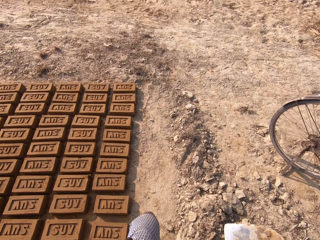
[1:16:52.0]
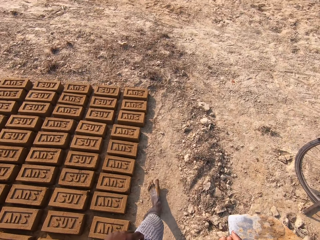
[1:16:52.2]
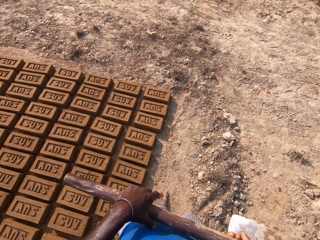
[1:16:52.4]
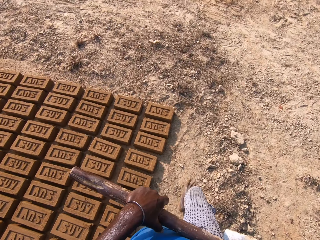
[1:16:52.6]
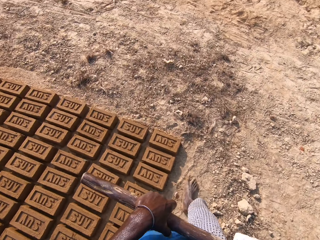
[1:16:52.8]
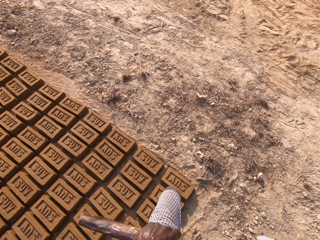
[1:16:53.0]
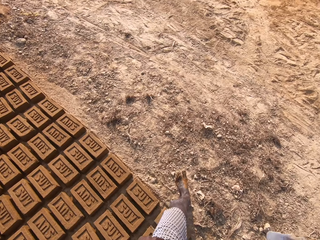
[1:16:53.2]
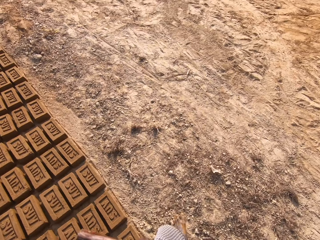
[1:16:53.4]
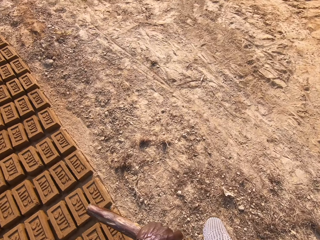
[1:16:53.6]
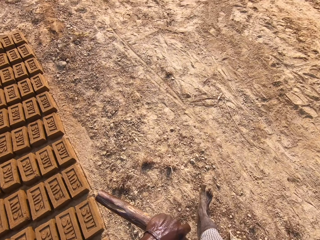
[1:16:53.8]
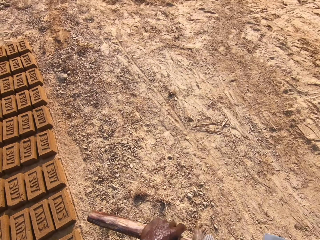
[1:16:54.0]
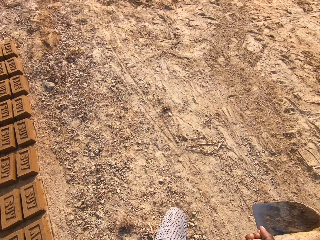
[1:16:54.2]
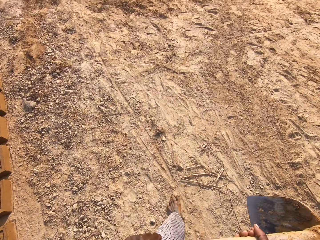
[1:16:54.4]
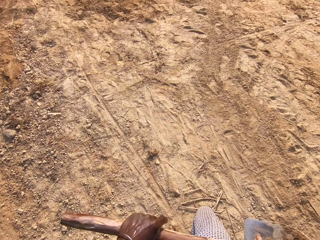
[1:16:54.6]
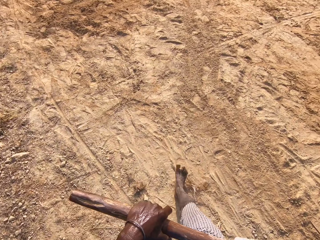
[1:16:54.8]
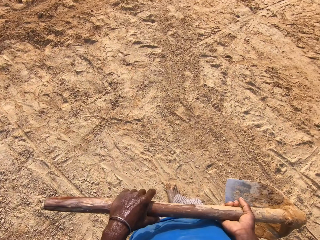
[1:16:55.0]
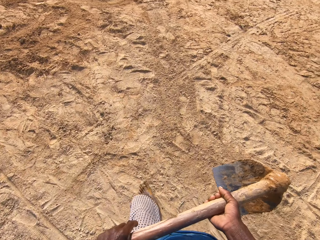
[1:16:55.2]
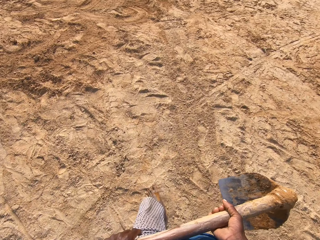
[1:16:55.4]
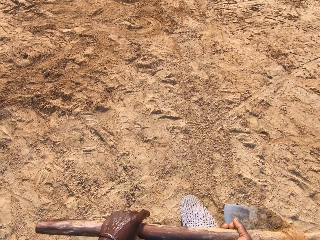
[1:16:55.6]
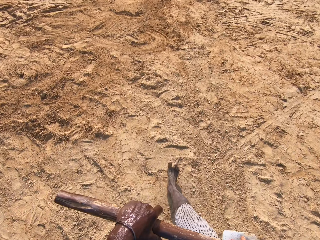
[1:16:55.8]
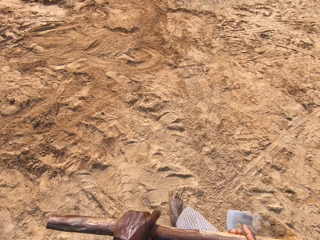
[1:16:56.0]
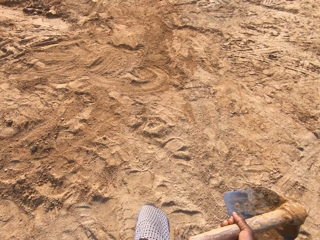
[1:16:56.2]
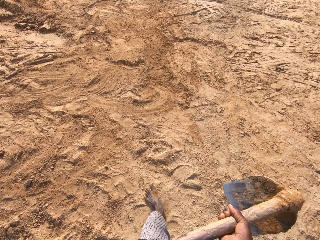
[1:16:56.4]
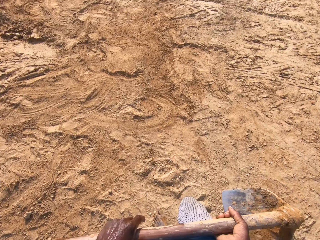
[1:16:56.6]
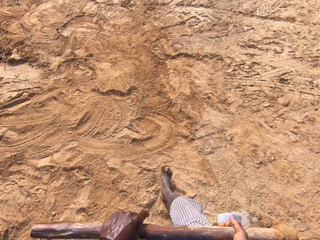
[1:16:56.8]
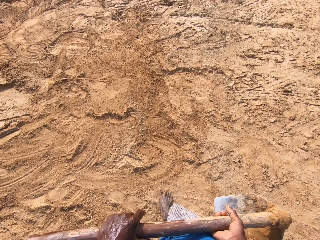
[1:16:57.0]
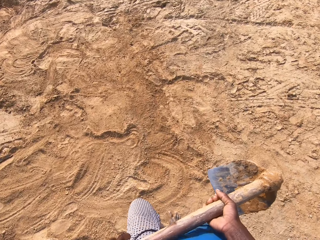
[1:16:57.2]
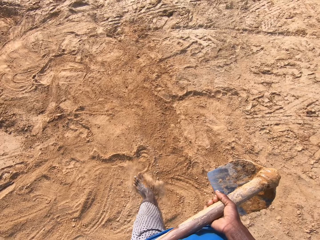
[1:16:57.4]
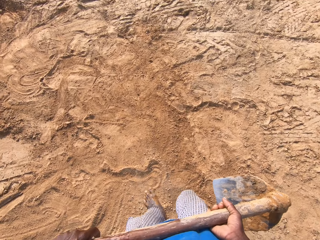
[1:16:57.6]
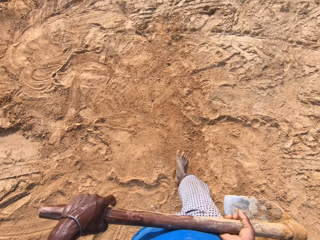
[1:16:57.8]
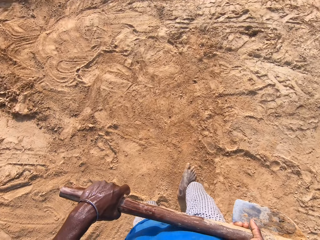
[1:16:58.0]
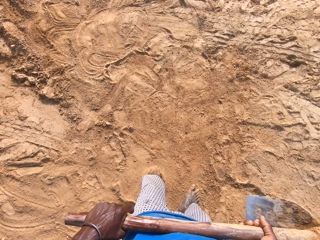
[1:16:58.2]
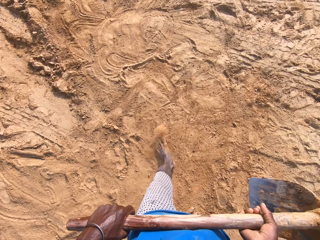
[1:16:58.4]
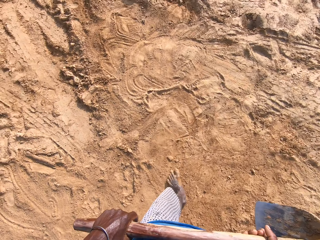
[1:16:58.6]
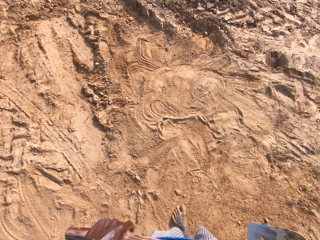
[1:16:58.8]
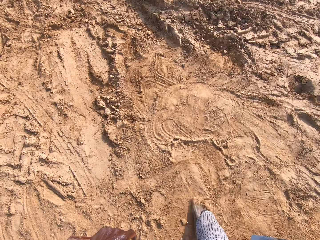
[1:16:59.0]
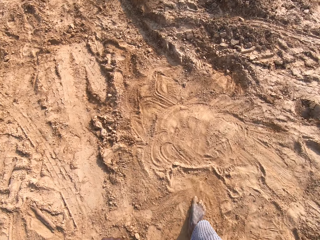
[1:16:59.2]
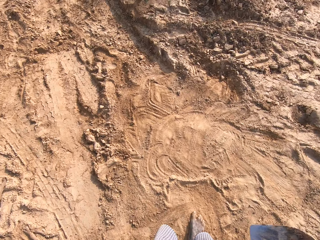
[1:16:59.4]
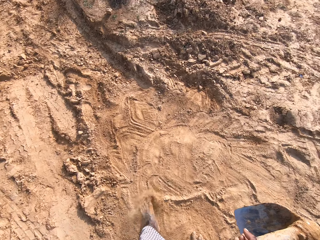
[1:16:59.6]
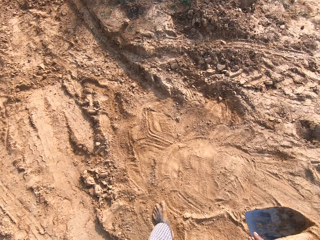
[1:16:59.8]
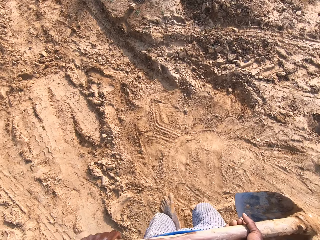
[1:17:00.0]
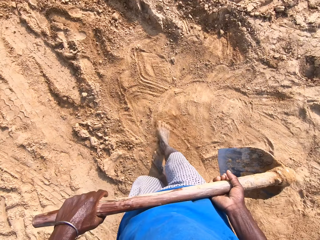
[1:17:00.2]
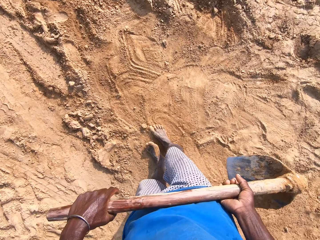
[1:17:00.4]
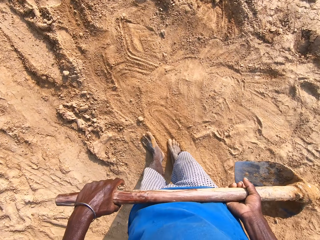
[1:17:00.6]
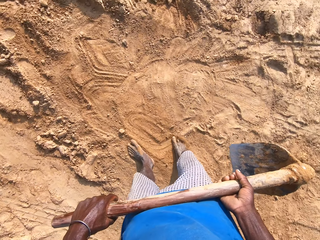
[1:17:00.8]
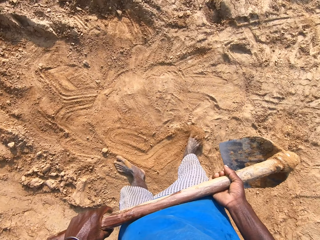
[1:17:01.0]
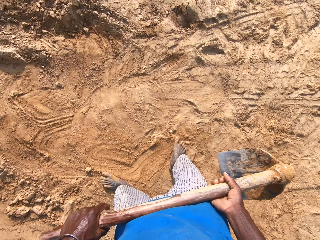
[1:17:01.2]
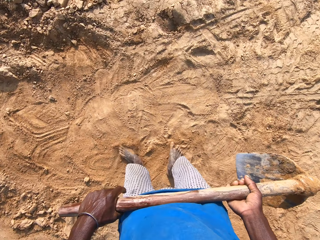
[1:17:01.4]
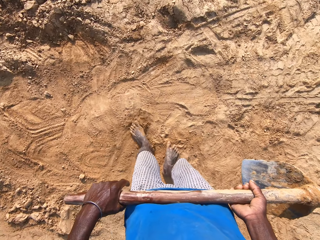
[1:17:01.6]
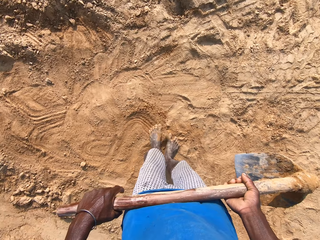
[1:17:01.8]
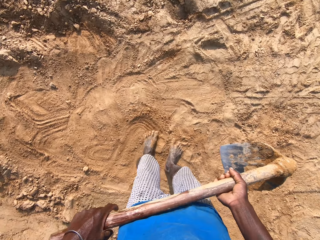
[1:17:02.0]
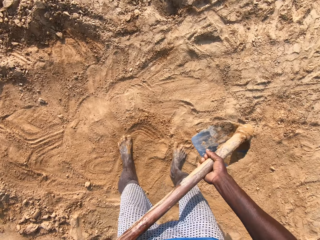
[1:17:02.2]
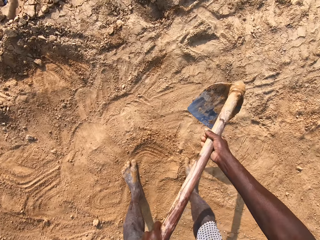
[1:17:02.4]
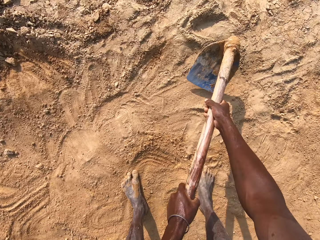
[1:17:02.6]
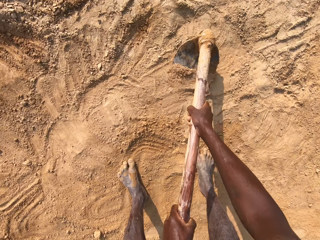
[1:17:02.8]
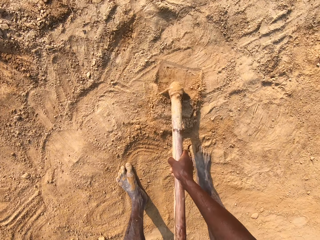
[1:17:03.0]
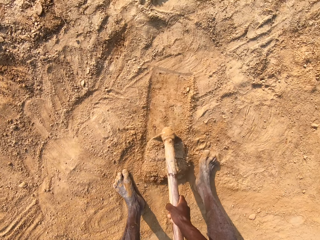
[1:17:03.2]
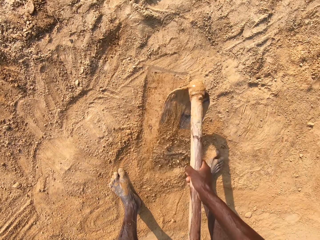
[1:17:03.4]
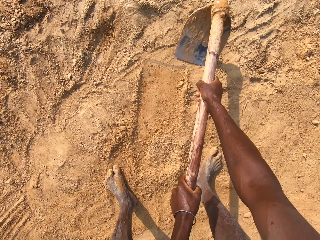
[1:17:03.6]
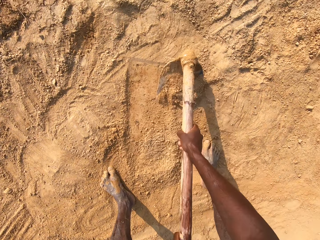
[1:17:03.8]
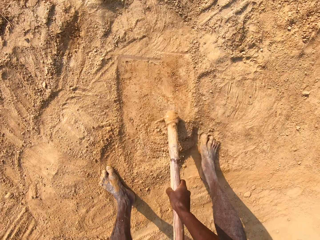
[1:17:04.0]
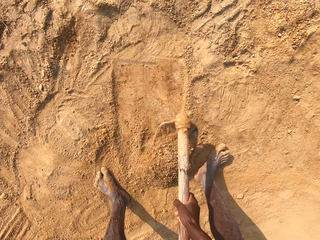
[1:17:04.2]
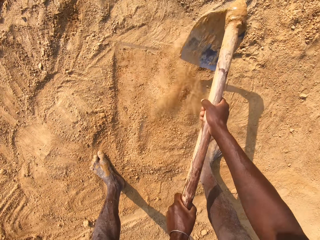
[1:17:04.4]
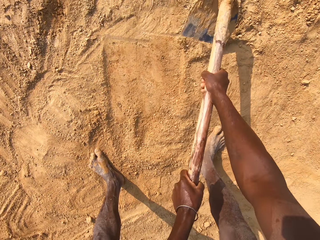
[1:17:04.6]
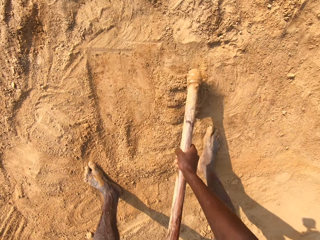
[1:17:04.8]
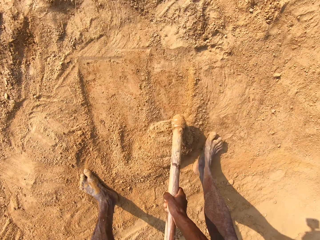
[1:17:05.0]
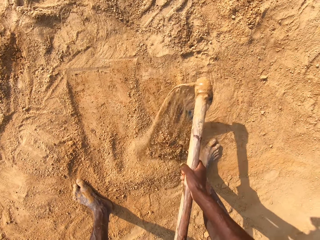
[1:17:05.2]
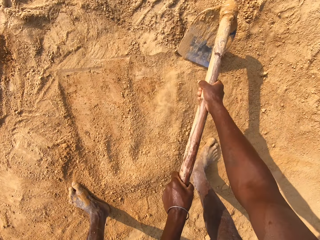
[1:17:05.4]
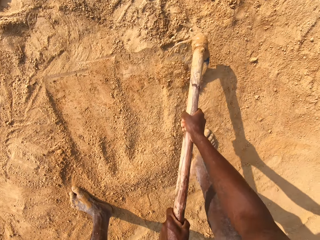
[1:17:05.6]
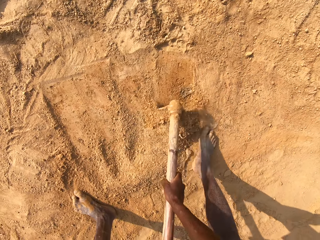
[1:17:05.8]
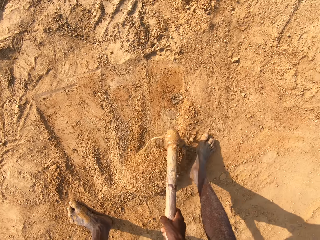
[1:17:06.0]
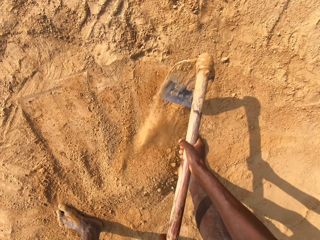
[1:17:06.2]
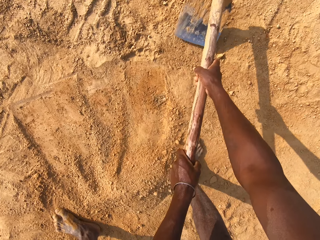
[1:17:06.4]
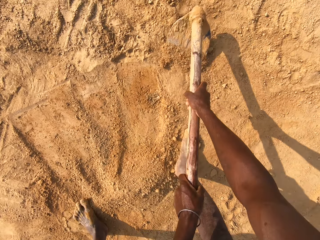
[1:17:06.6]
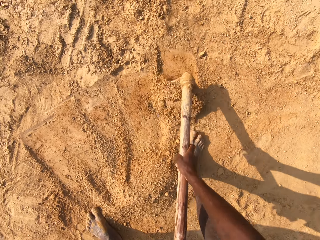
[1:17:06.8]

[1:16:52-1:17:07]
The camera wearer walks towards another part of the brick yard. He spreads the soil with the leg. He wipes his legs on the ground. He gathers sand with the hoe in his hand.

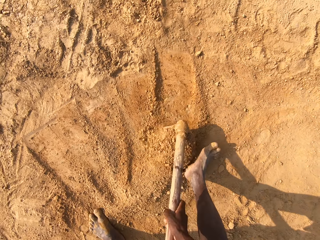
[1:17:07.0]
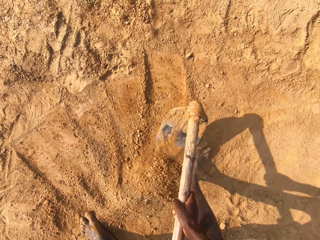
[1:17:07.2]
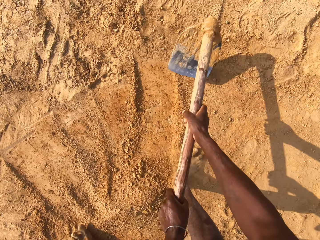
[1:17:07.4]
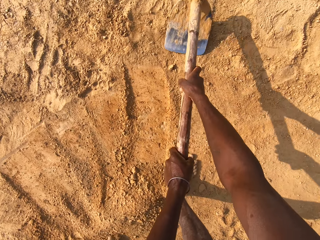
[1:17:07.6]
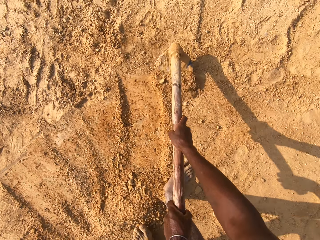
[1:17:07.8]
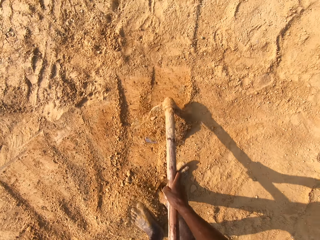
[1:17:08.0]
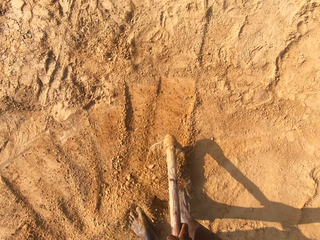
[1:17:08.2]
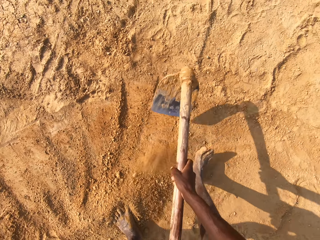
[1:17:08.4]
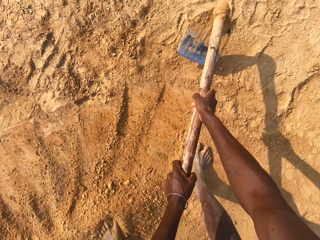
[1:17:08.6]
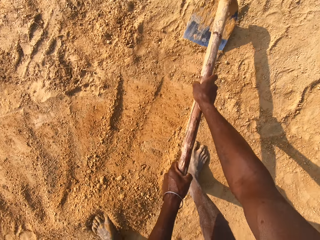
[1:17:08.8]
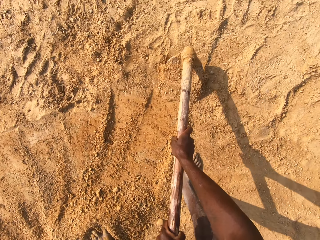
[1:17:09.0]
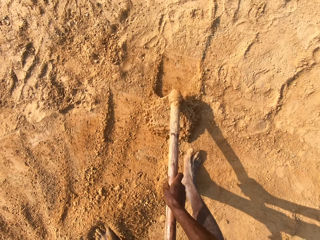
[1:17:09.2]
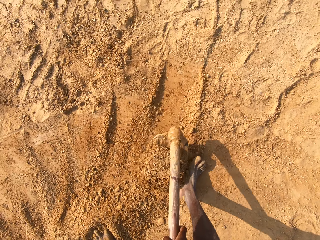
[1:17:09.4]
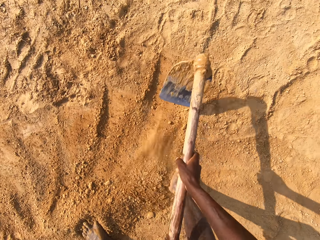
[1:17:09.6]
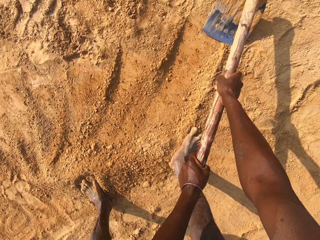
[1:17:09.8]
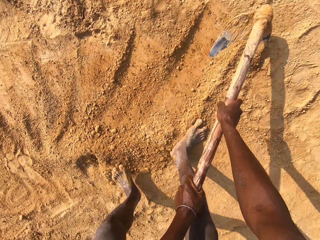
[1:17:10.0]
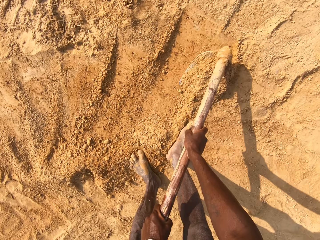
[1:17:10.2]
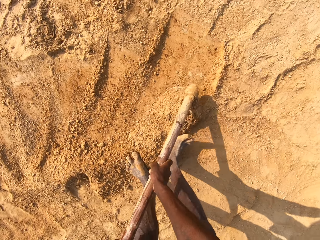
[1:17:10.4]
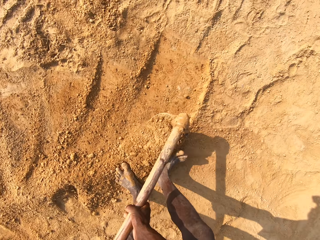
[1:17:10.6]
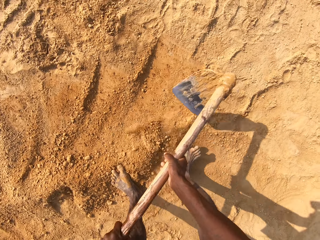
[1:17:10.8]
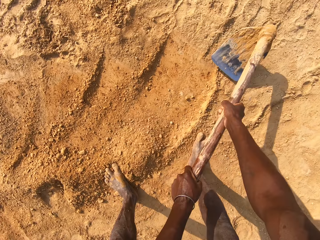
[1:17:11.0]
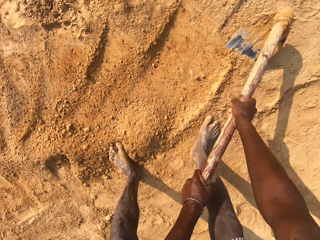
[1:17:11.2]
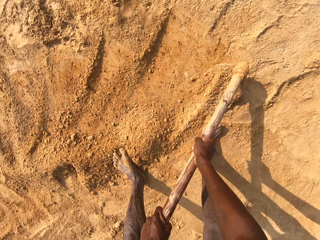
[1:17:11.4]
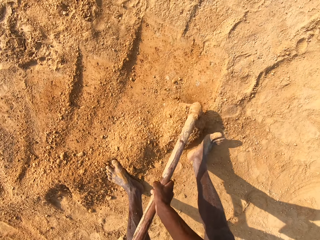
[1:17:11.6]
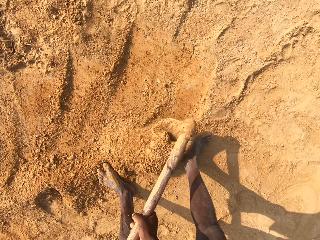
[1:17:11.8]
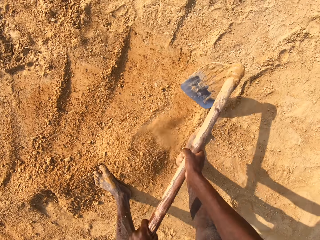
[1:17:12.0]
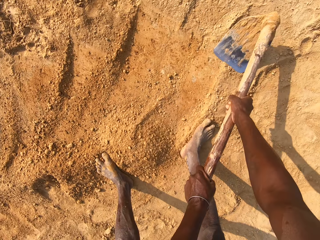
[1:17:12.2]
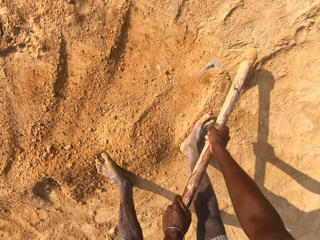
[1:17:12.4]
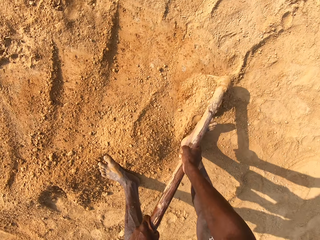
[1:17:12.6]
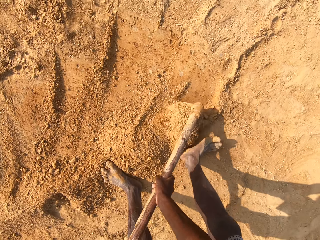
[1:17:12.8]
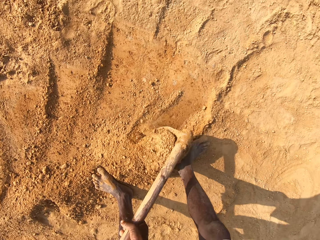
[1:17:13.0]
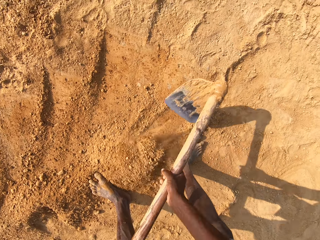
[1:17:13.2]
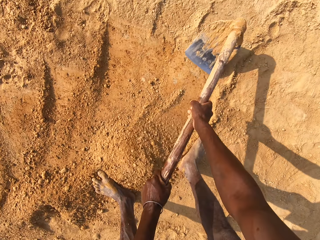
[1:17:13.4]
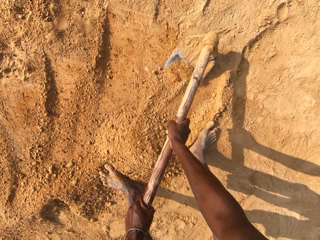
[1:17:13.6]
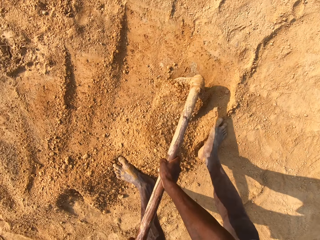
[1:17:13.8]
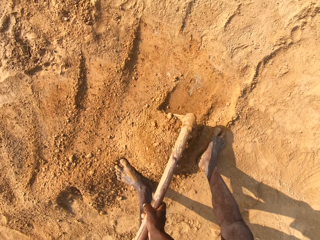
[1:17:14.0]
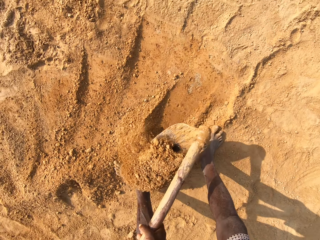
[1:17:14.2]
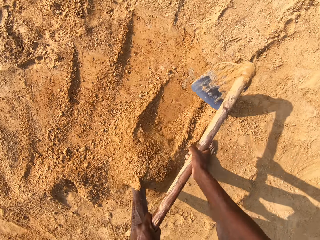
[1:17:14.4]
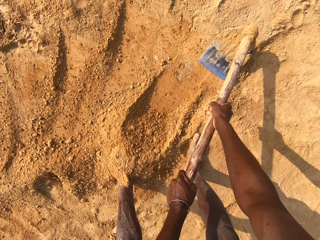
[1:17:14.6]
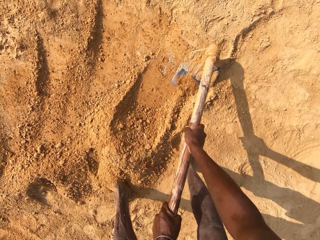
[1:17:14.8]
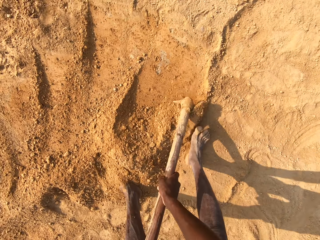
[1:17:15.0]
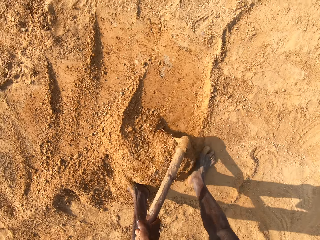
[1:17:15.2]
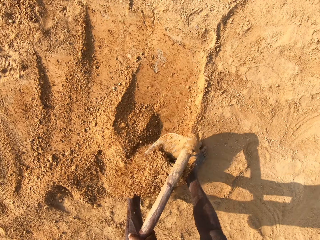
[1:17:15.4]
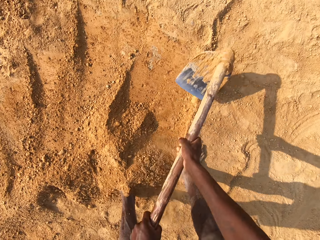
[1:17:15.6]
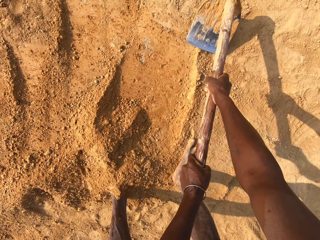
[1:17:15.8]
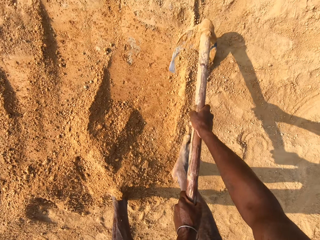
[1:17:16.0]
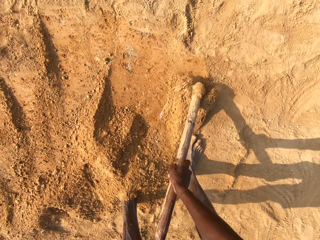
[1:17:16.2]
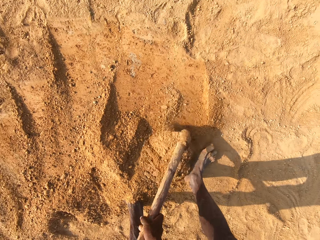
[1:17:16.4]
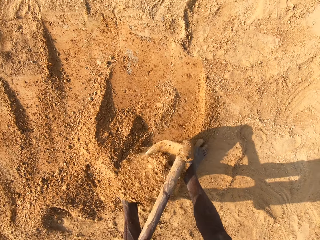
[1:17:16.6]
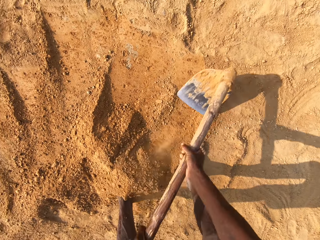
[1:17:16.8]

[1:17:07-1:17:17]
The camera wearer moves.
